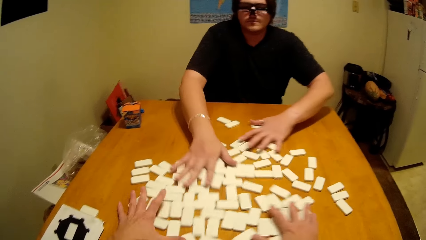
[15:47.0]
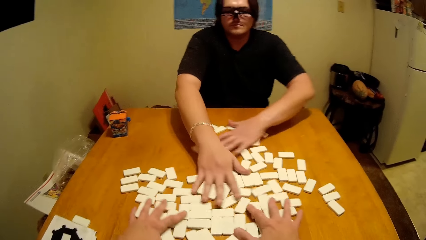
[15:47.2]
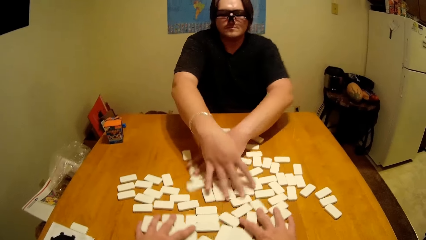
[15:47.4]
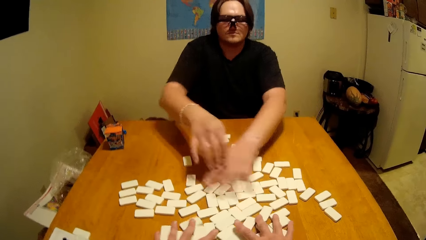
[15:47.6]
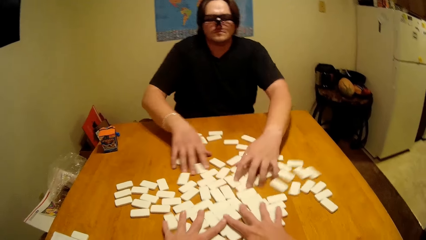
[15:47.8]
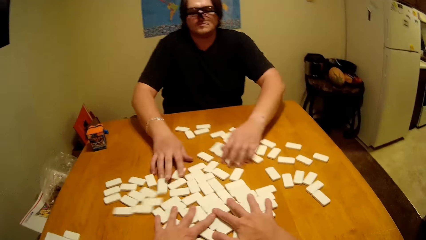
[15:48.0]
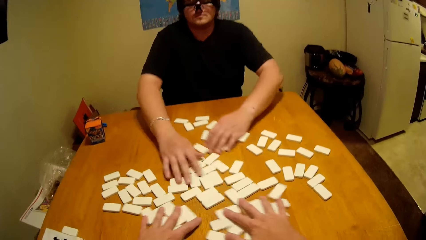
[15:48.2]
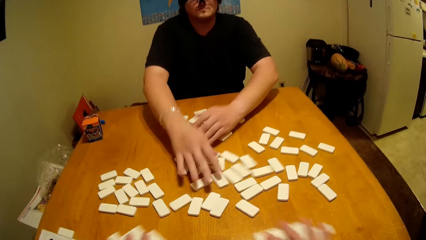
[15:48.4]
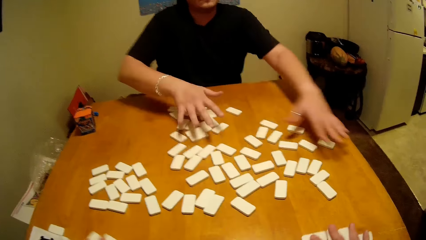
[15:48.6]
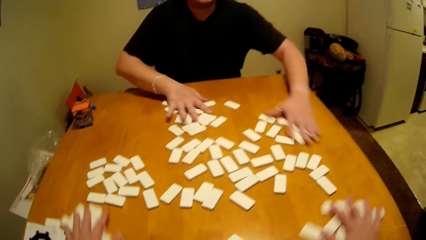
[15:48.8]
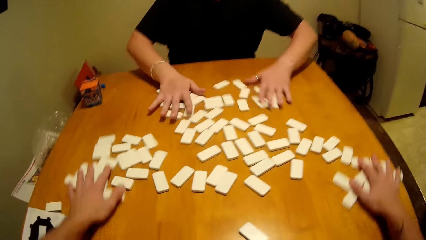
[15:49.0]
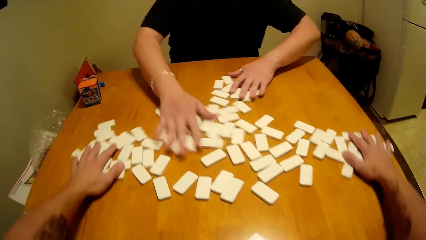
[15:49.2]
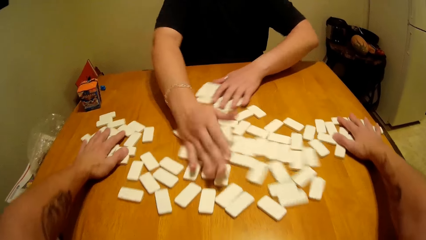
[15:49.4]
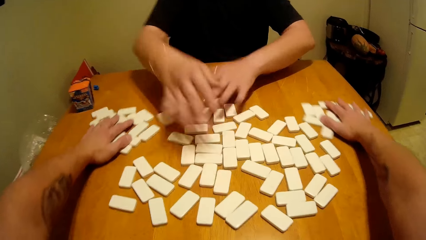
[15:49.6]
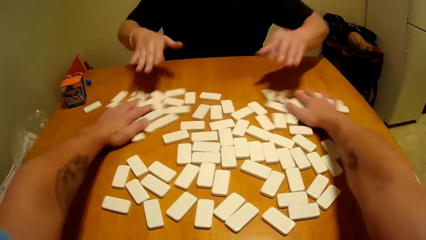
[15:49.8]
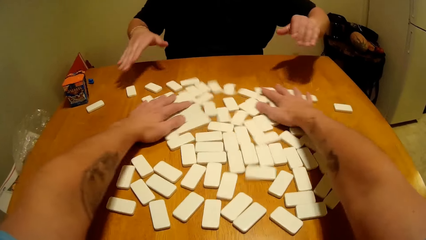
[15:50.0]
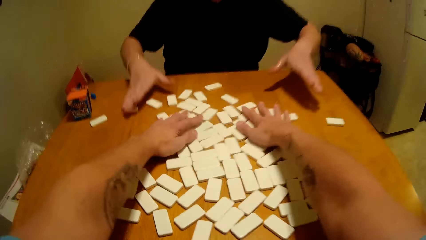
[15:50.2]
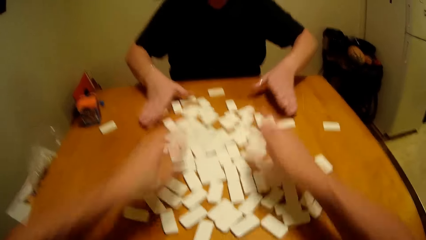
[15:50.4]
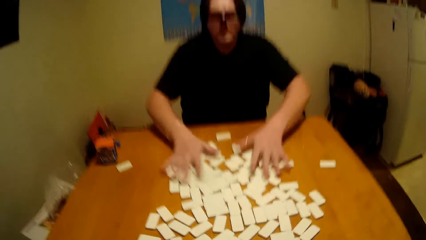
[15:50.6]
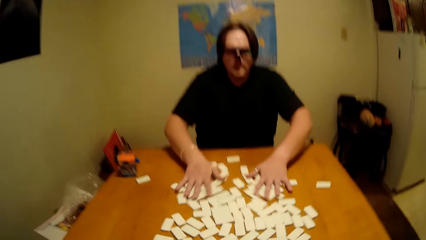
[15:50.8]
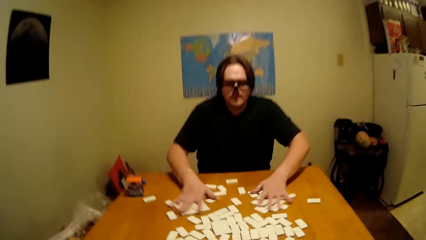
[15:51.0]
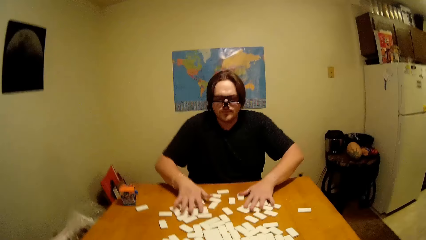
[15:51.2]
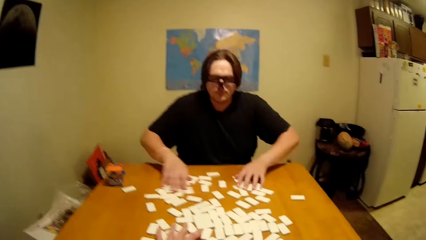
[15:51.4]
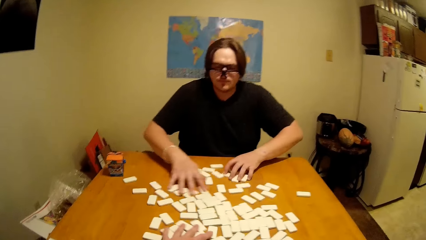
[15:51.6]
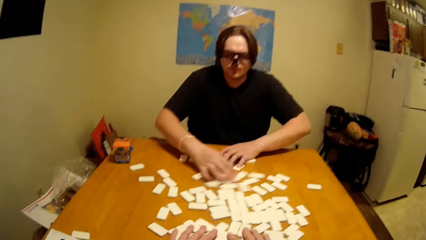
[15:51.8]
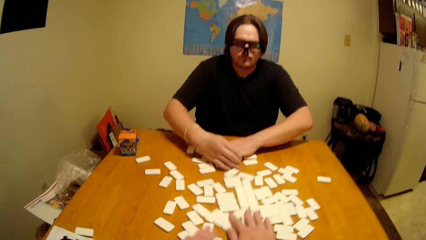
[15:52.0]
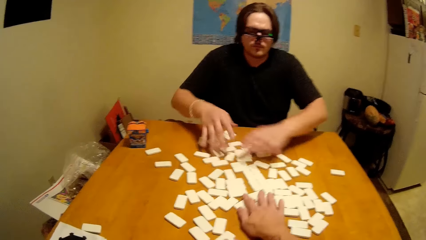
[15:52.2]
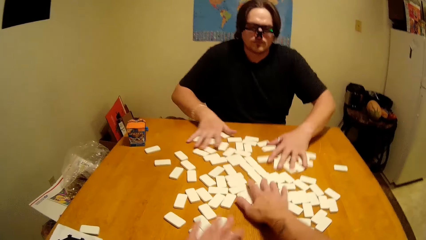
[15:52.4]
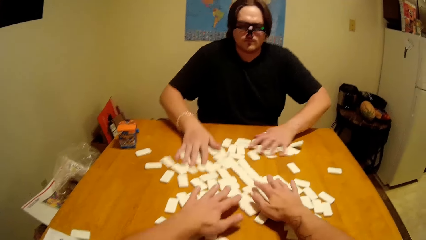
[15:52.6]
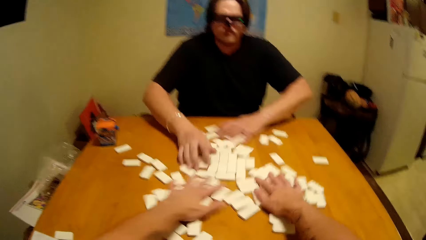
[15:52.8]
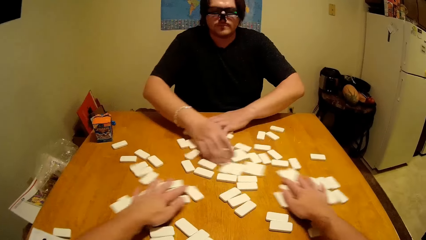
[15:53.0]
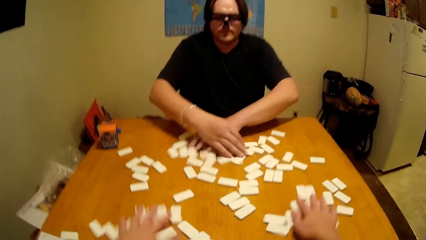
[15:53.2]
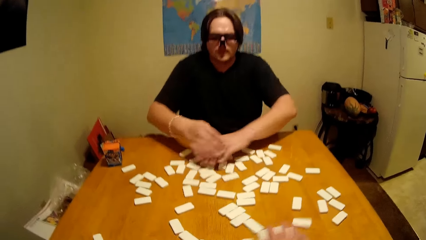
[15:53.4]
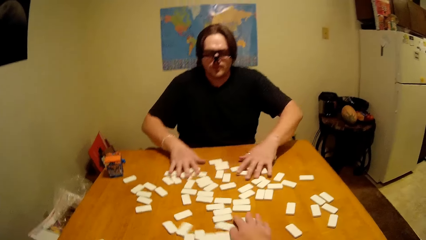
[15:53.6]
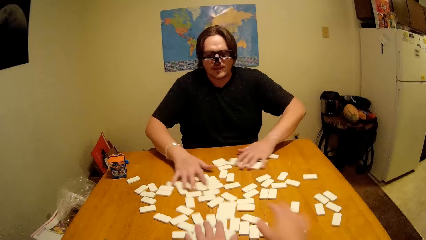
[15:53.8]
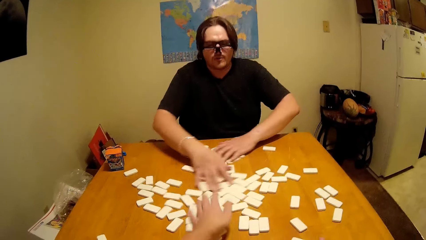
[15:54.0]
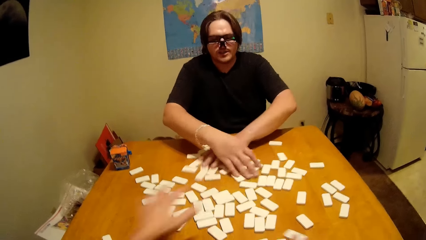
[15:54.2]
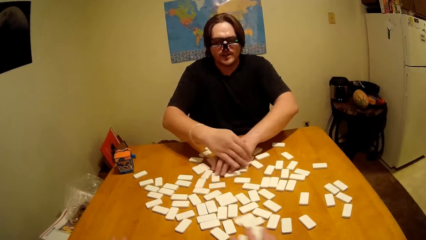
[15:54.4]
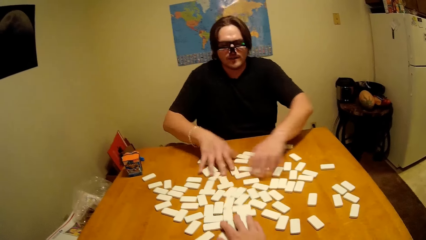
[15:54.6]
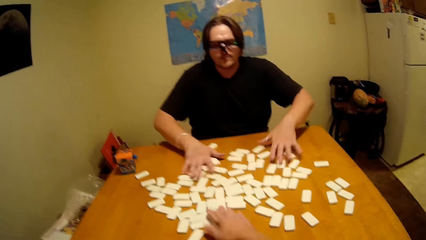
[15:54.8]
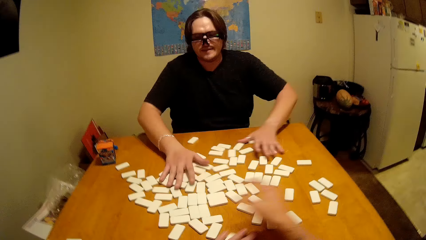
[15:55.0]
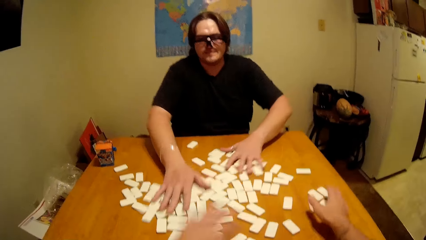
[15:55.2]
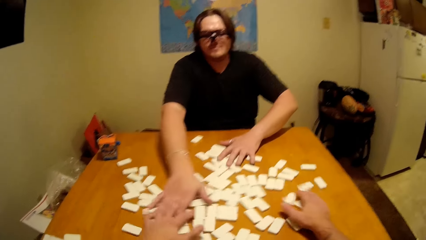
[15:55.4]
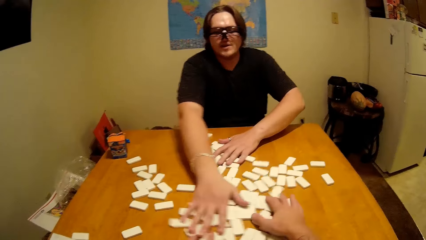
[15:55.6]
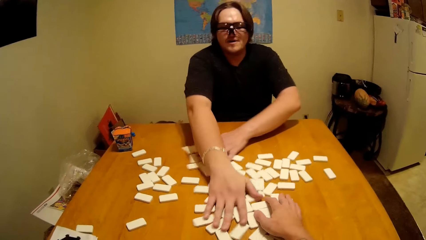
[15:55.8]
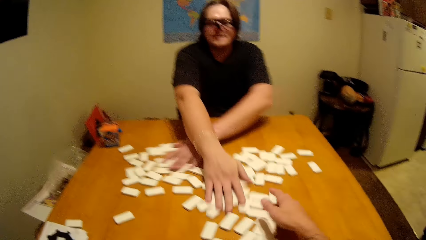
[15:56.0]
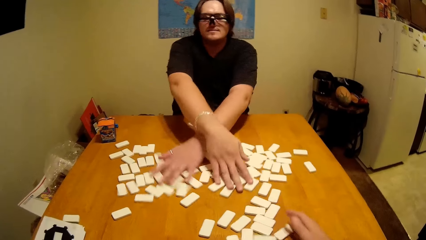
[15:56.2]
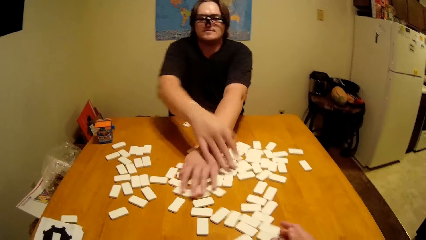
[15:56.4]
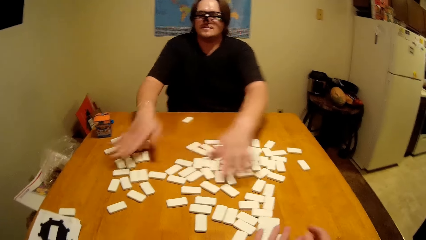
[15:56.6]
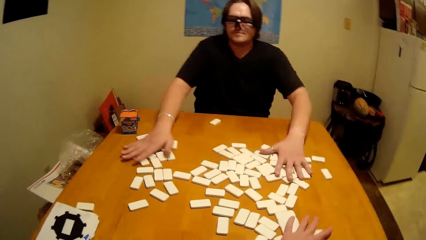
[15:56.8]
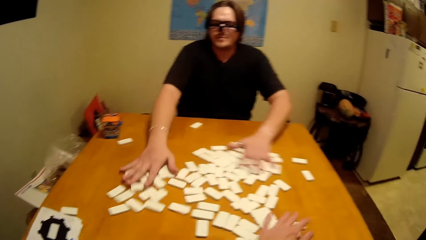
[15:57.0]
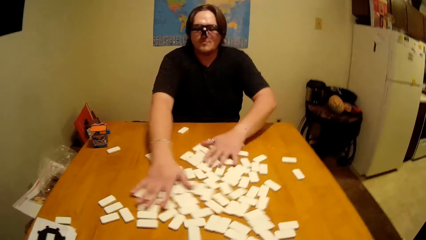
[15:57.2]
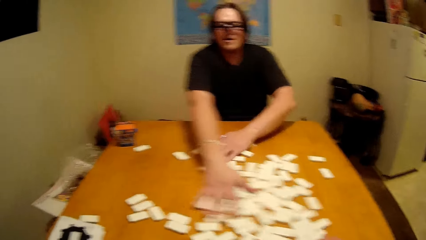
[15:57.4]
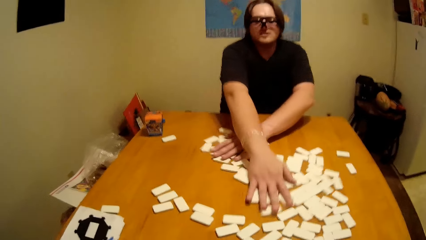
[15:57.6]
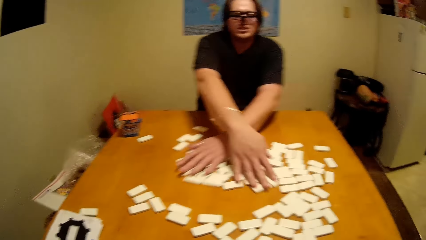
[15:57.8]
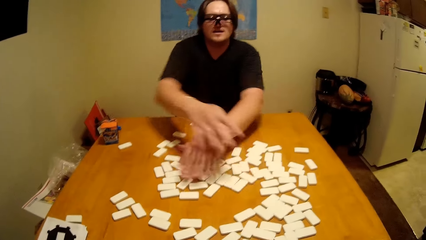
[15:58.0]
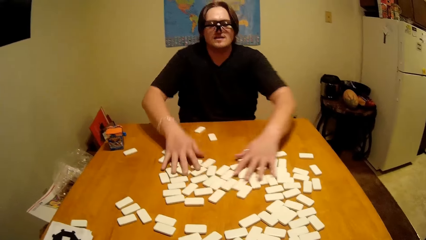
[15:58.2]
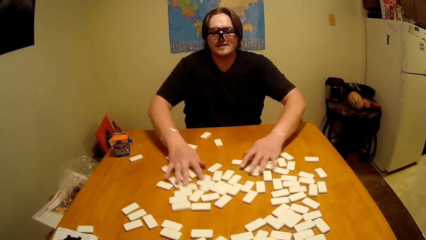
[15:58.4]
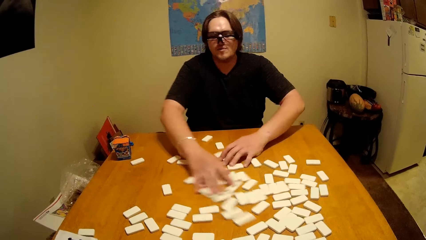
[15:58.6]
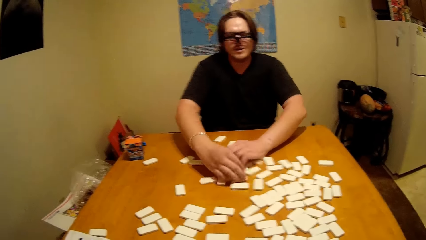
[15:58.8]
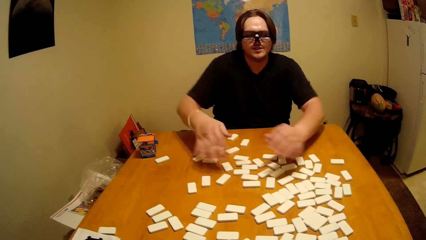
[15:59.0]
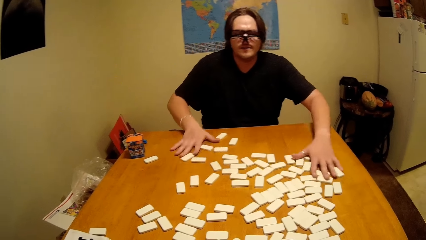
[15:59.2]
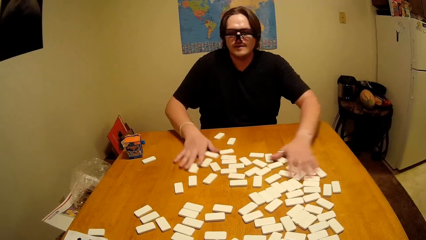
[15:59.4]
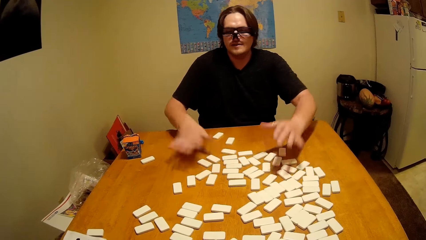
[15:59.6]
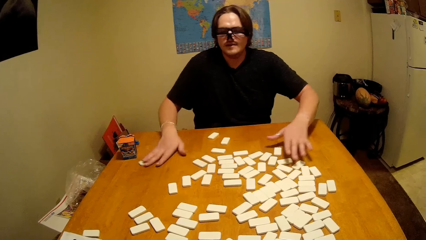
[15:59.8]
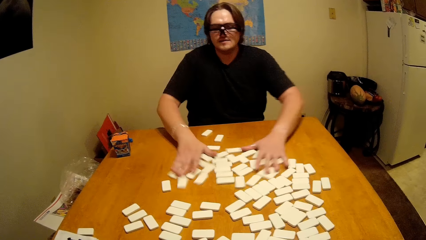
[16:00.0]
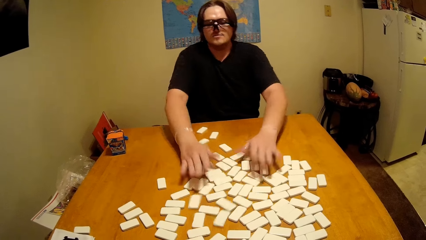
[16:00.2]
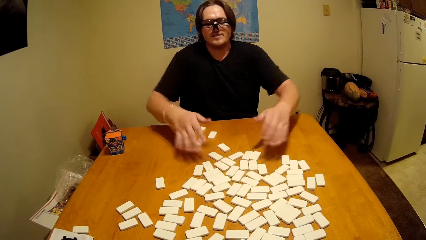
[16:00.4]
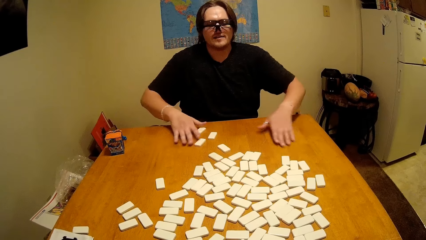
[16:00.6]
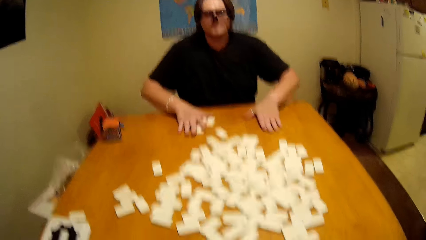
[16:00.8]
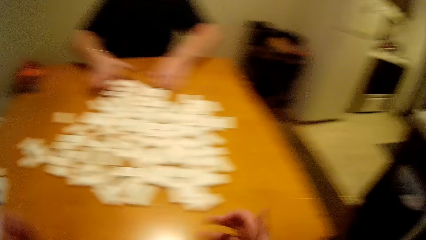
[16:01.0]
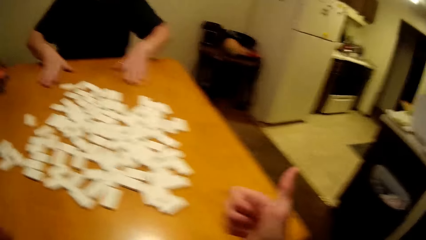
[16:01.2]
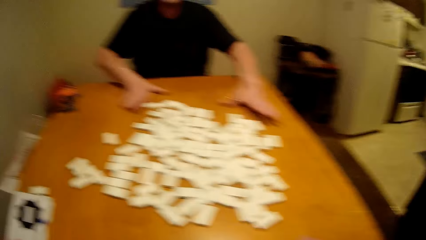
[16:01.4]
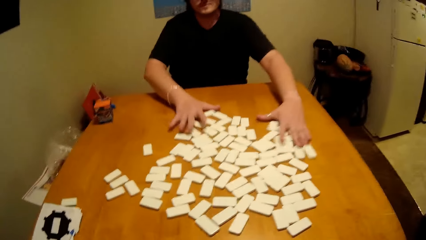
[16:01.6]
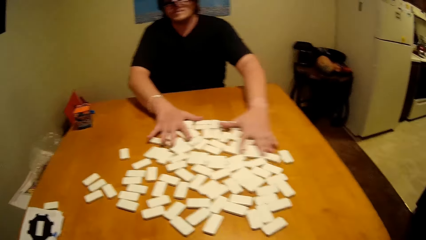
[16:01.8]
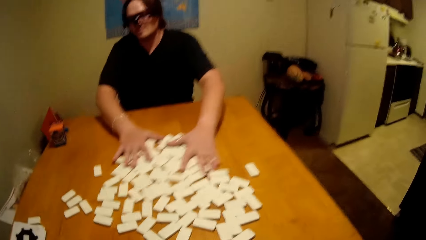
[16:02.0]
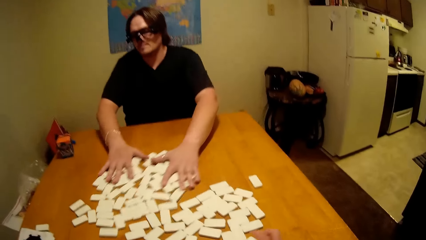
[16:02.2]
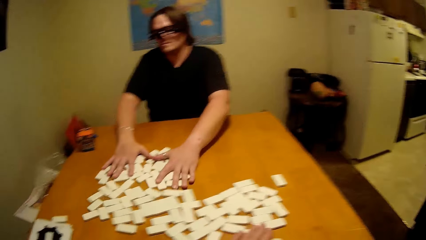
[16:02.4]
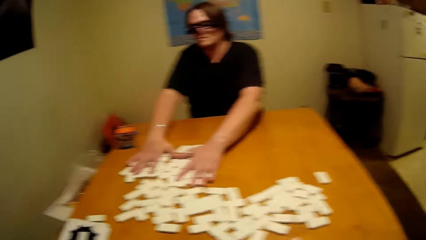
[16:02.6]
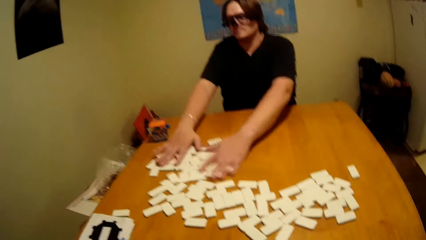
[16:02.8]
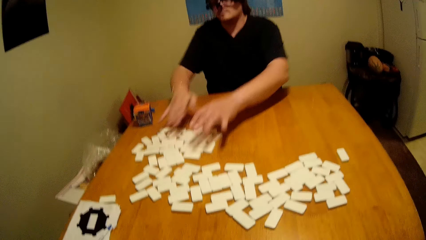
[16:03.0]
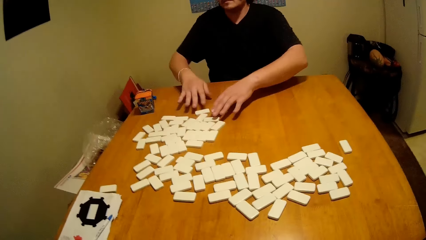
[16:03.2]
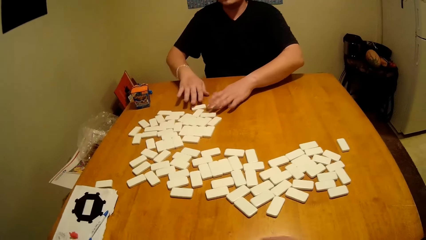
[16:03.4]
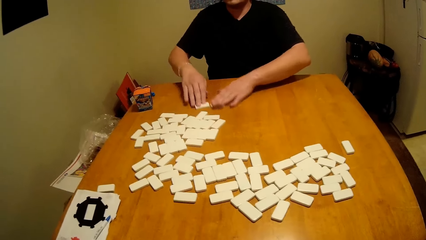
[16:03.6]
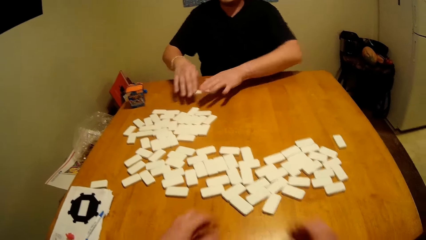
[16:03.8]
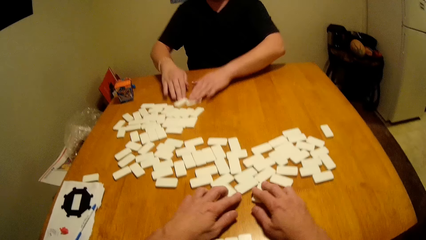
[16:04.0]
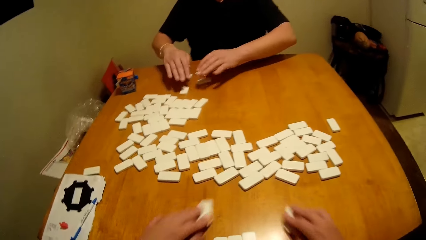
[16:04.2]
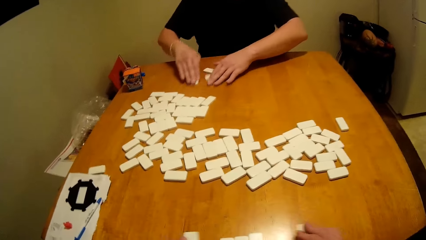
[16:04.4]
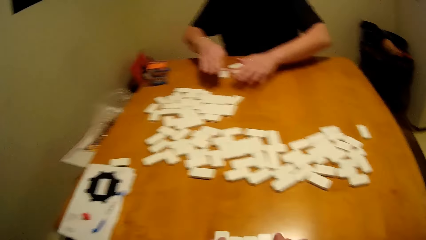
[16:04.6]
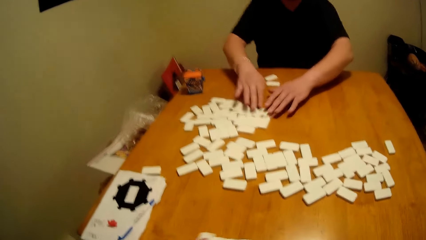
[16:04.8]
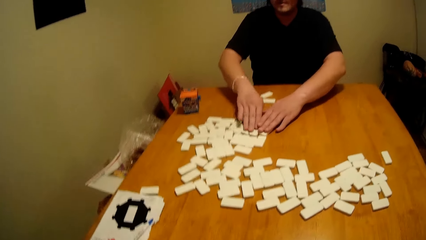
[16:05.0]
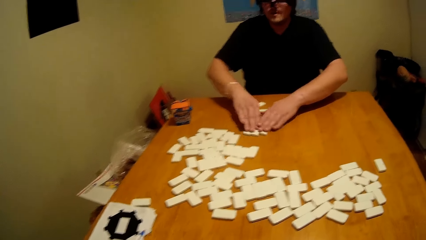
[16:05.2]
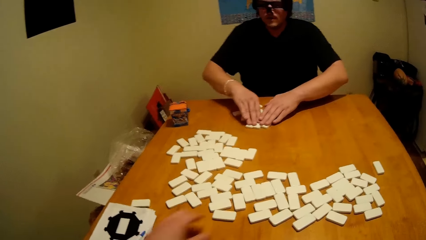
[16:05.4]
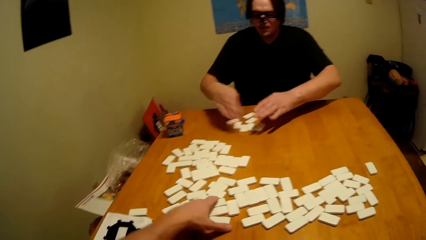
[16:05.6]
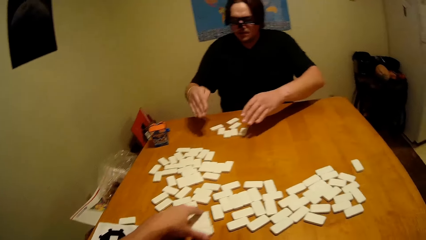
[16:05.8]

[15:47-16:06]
The camera wearer arranges the domino piece. A man arranges the domino piece. The camera wearer arranges the domino piece. The man arranges the domino piece. The camera wearer pulls the dice aside.
